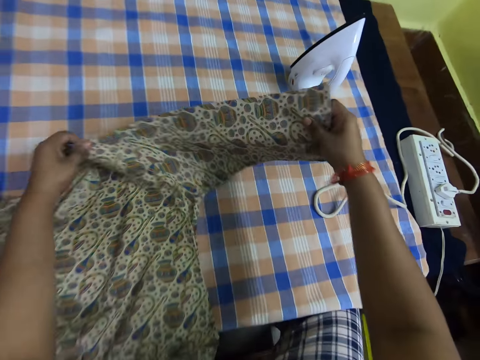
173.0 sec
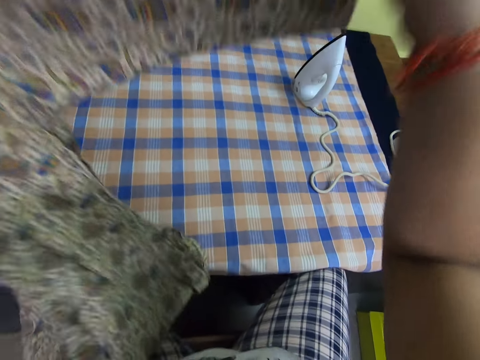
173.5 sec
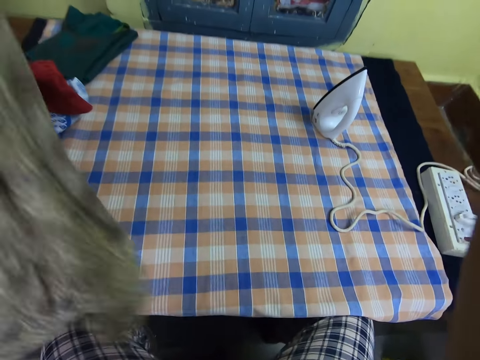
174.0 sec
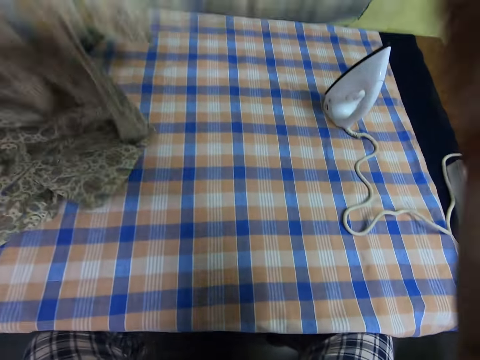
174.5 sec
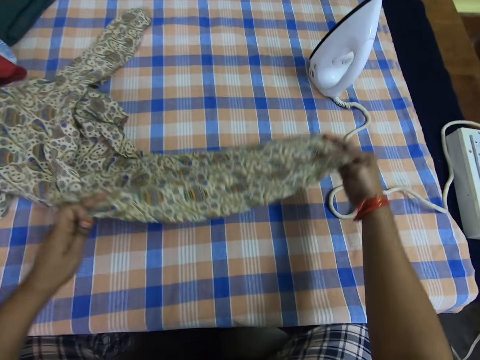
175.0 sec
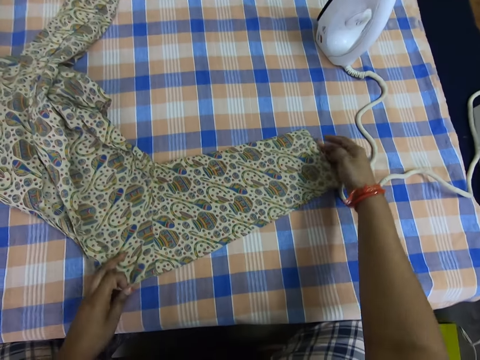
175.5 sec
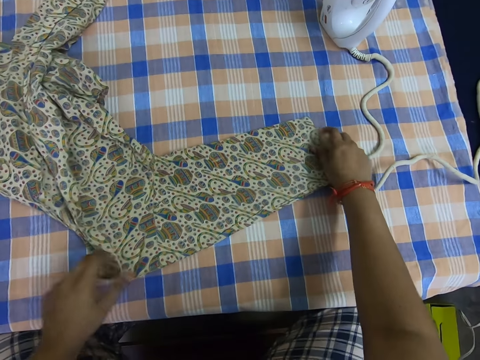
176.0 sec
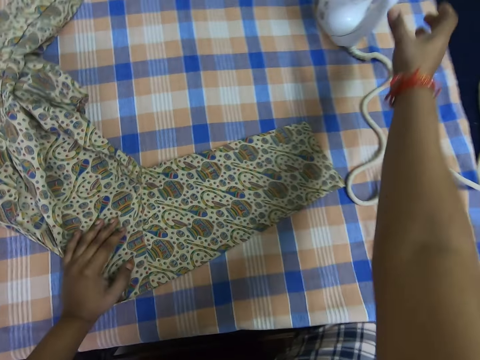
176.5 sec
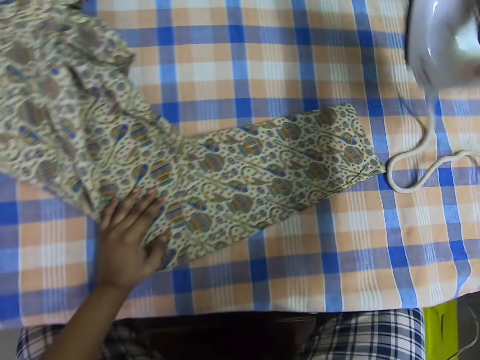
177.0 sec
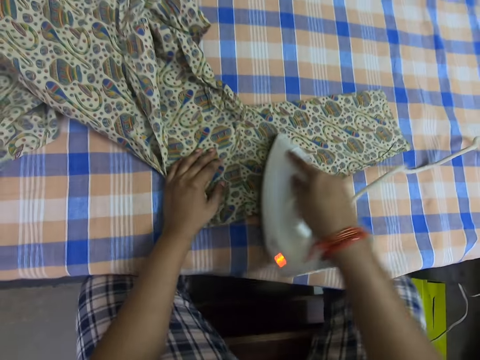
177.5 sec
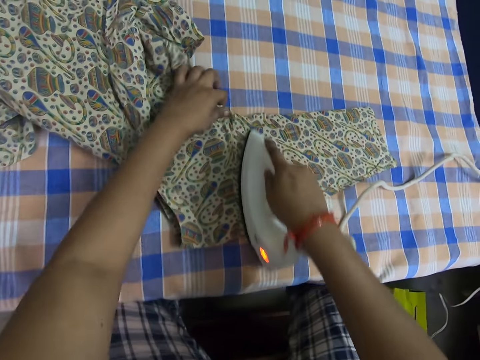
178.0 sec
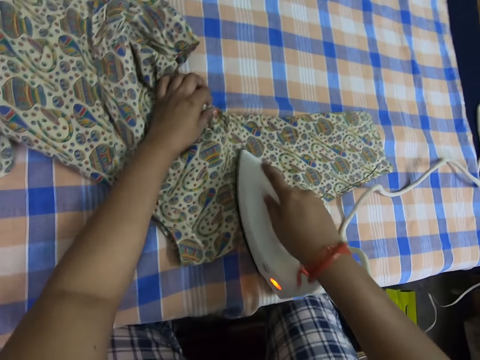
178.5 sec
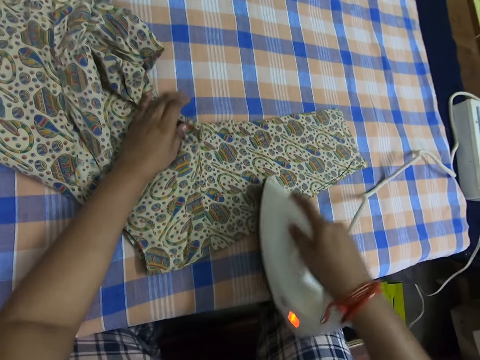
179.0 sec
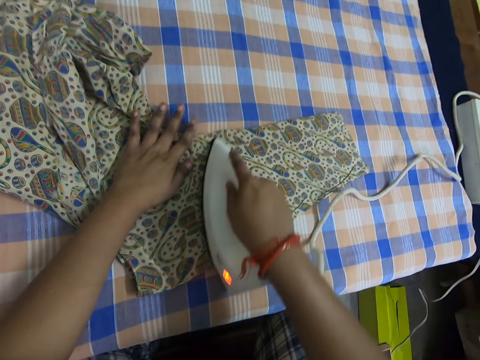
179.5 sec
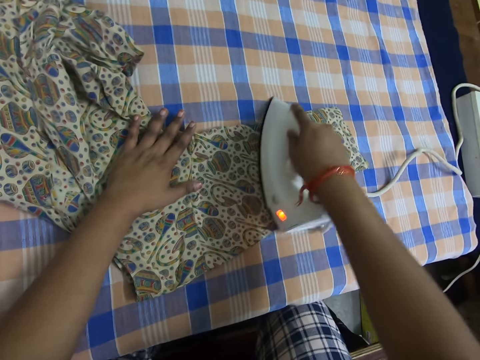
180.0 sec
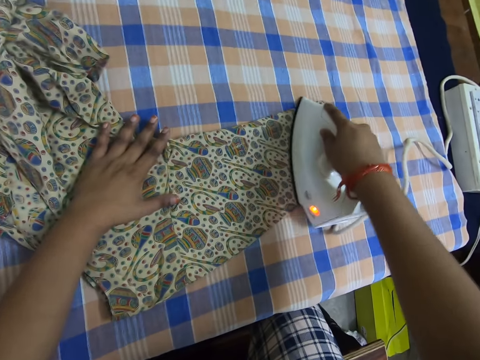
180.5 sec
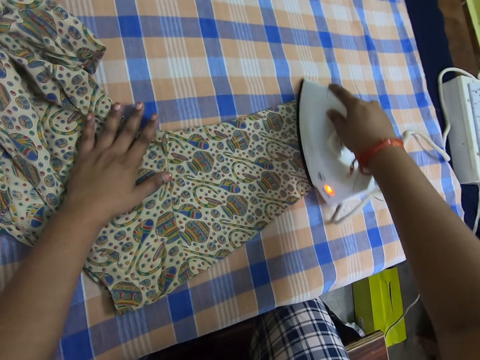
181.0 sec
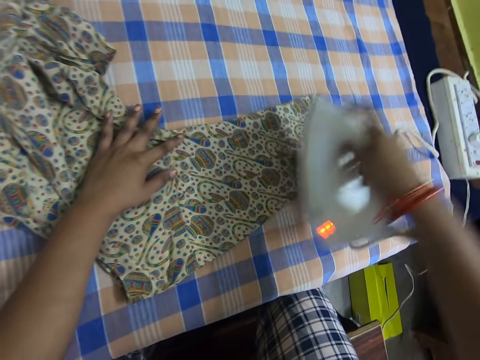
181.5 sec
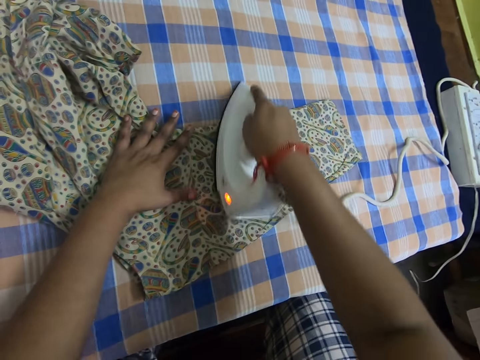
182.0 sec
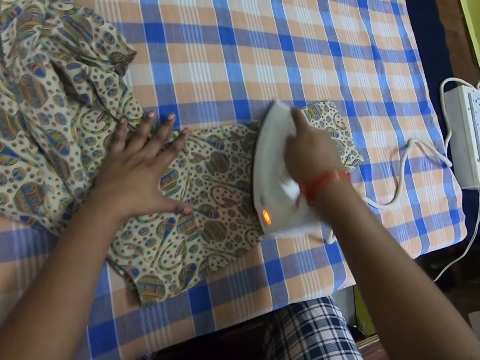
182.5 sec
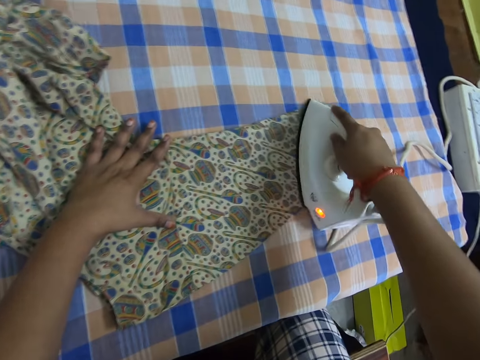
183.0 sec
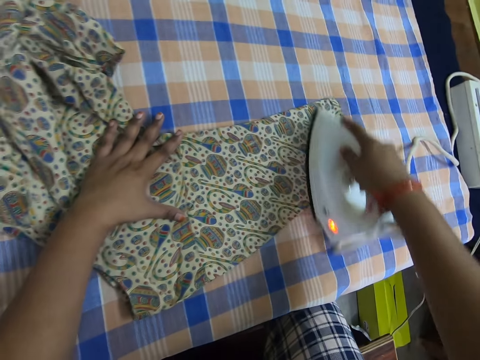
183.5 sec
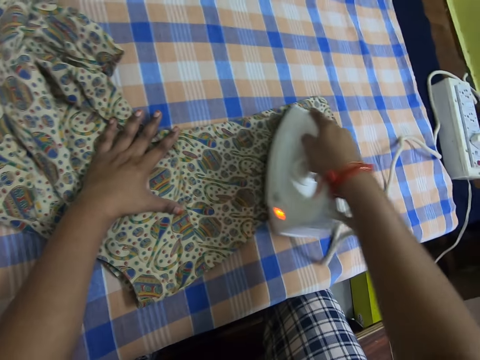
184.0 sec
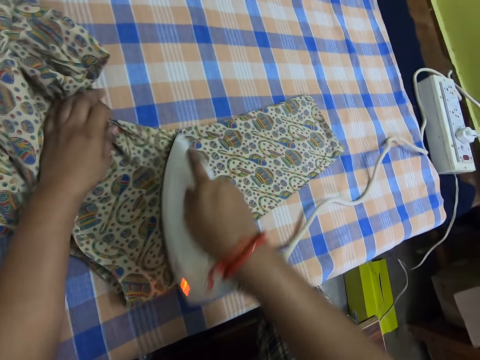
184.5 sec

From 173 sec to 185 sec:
The camera wearer carries the cloth. She drops the cloth on the table. She carries the iron with her right hand. She irons the cloth on the bed.

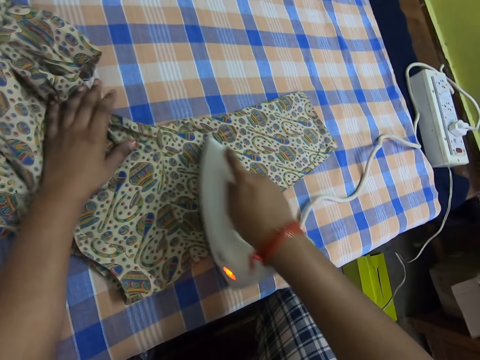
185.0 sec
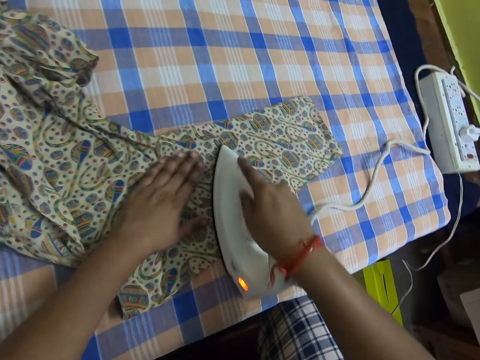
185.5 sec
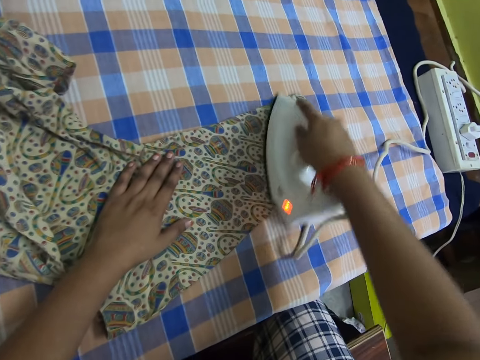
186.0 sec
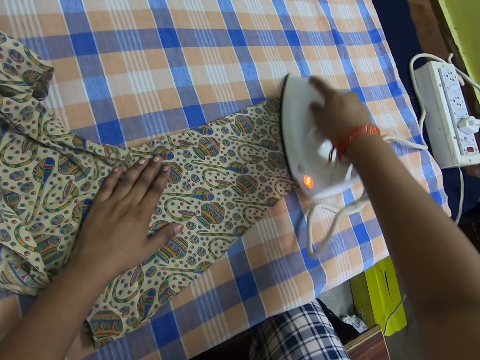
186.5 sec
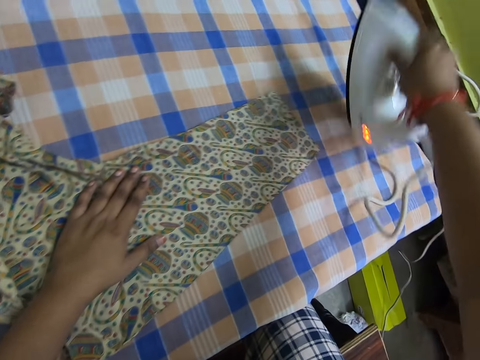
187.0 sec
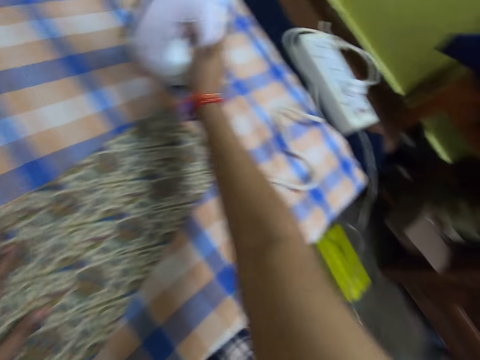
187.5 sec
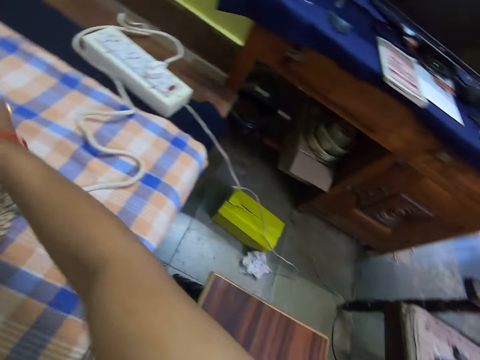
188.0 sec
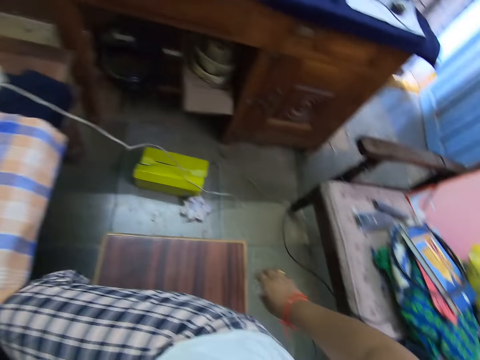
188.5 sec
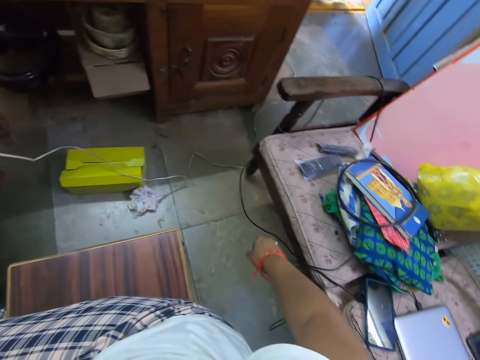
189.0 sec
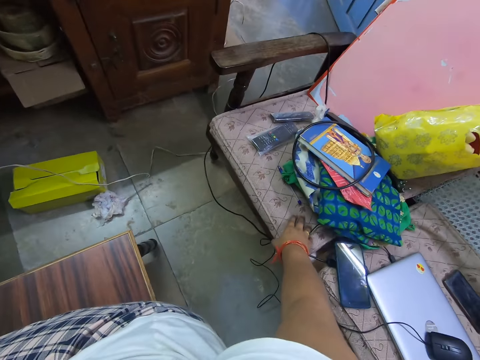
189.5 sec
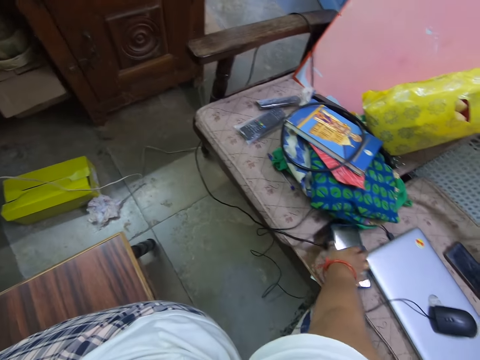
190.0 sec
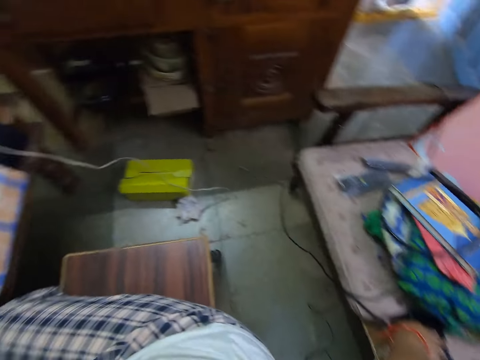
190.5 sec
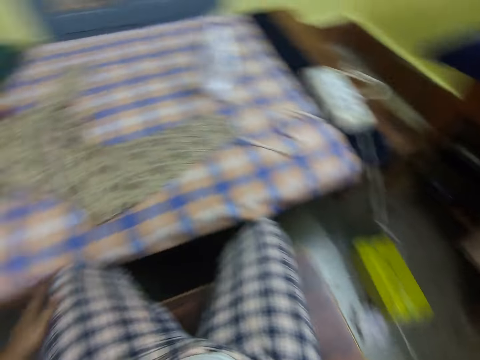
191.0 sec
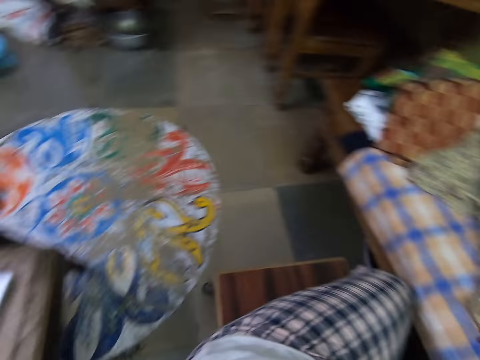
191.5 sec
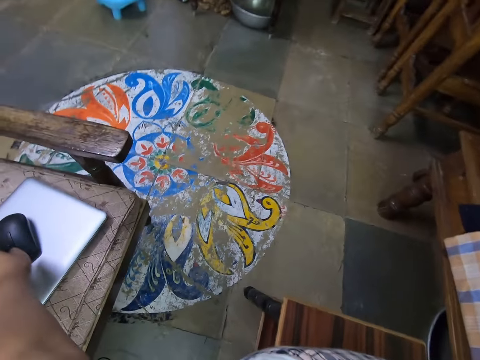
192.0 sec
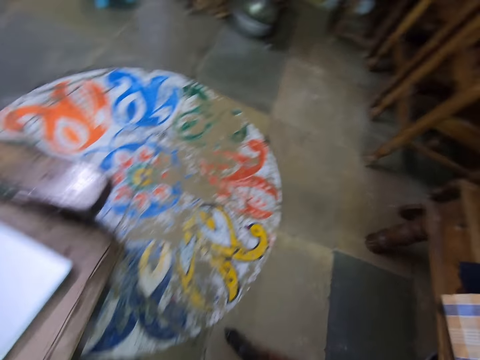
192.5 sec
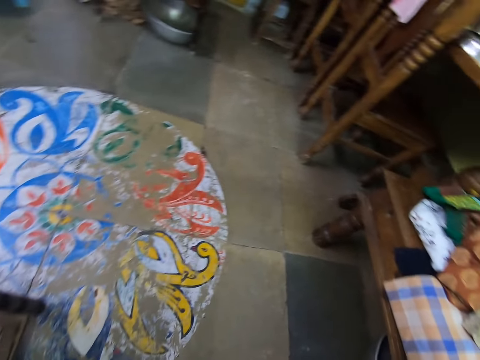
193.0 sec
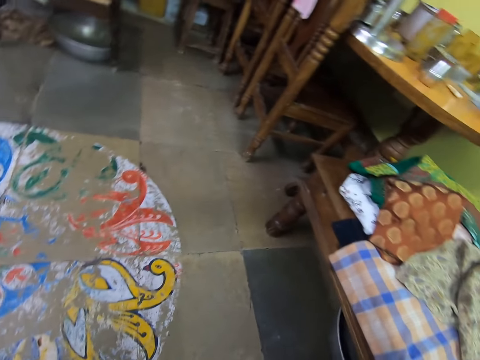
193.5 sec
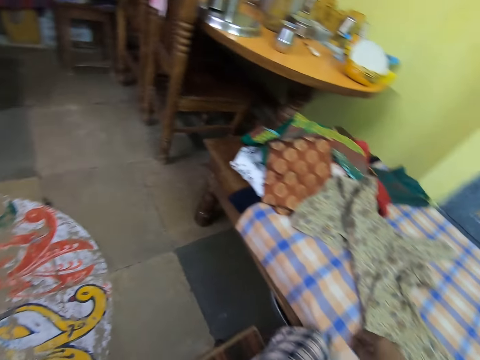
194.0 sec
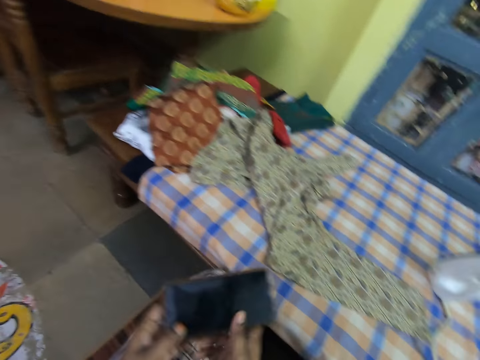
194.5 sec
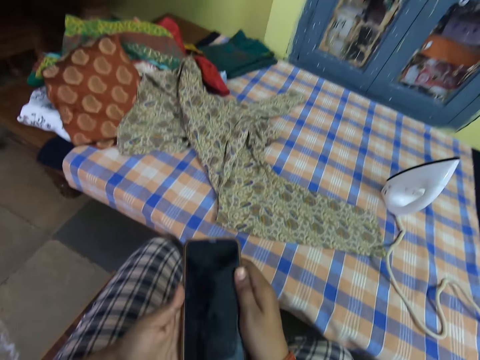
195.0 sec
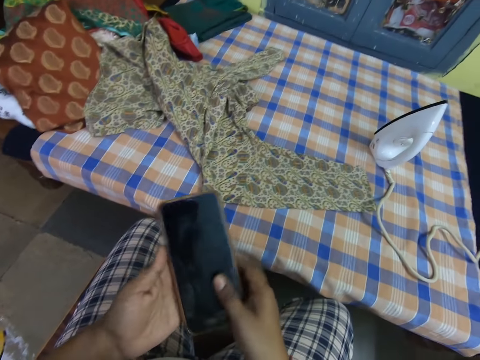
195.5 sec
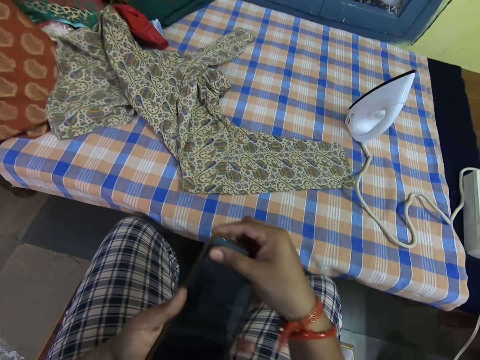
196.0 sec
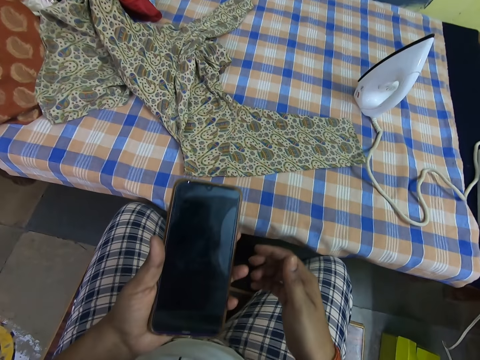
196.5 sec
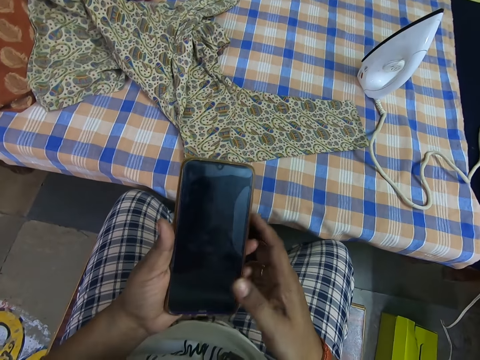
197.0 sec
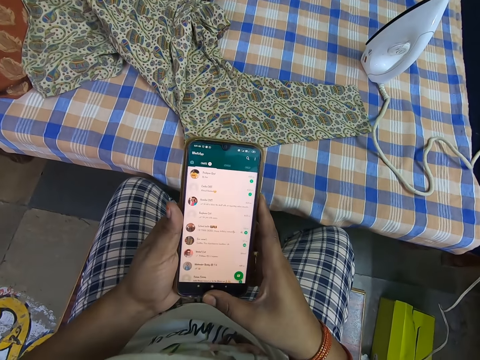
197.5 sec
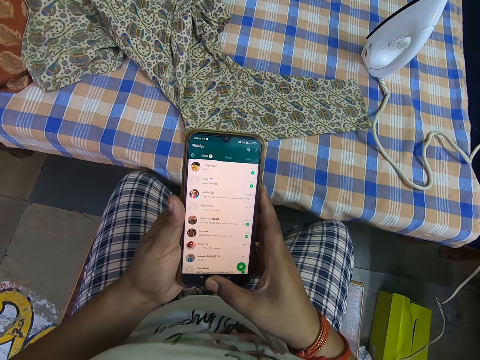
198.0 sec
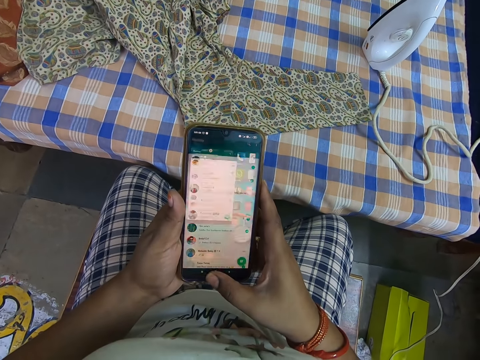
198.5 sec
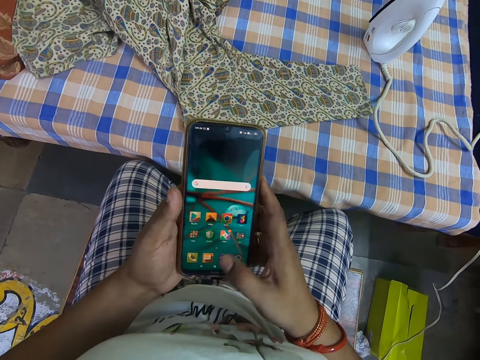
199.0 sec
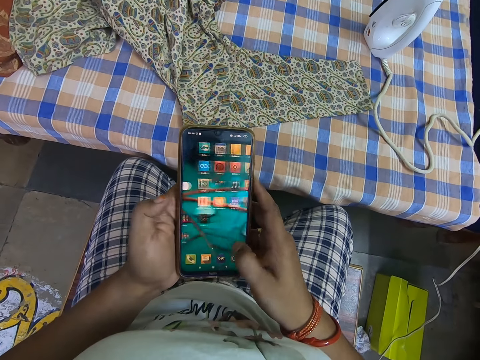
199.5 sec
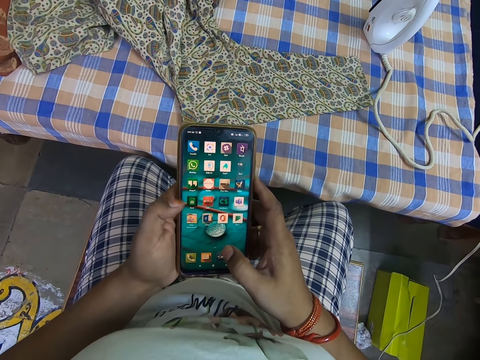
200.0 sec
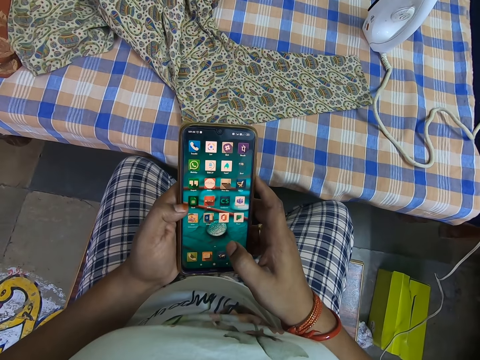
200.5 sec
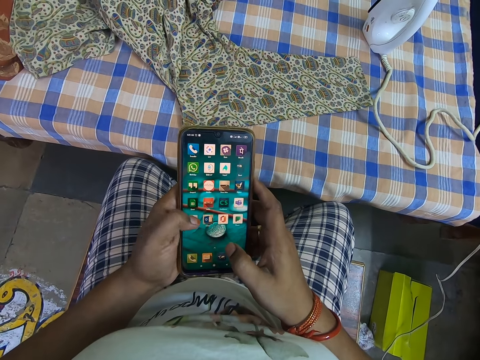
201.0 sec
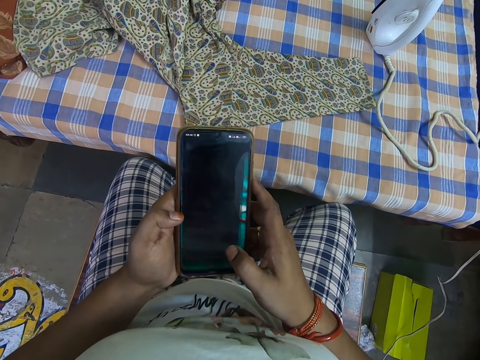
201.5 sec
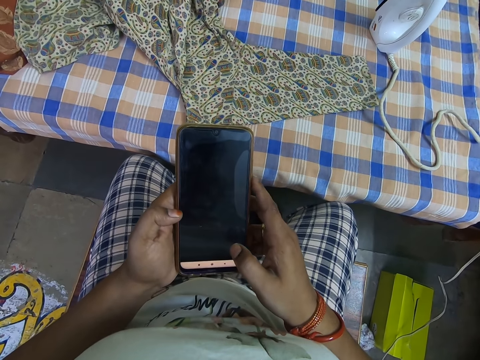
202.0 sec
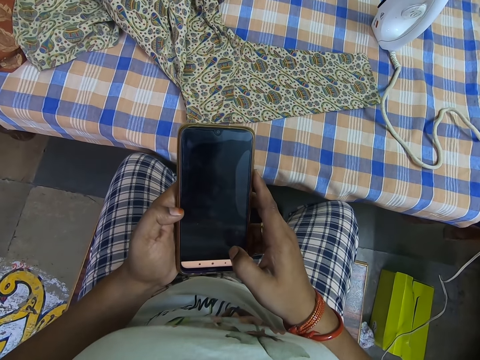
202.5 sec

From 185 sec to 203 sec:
The camera wearer drops the iron on the table. She touches a phone on a chair with her right hand. She takes the phone on the chair. She operates the phone. She scrolls the phone.
